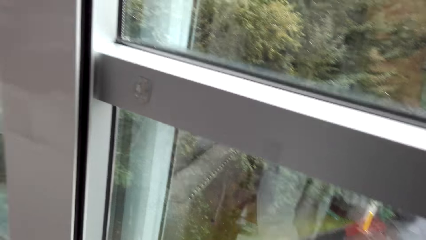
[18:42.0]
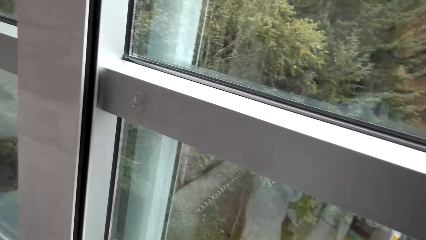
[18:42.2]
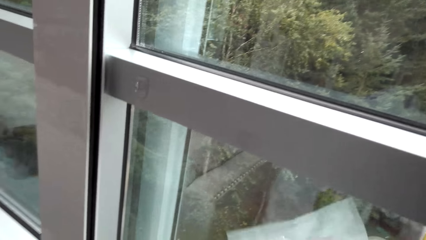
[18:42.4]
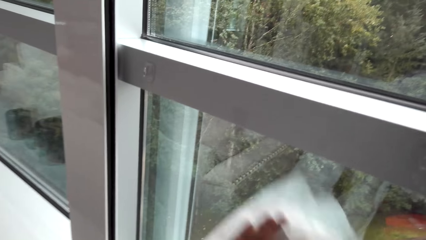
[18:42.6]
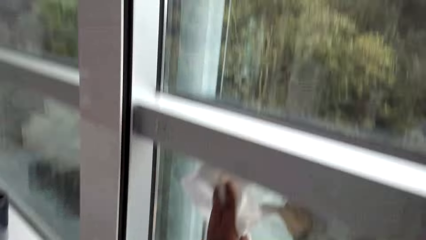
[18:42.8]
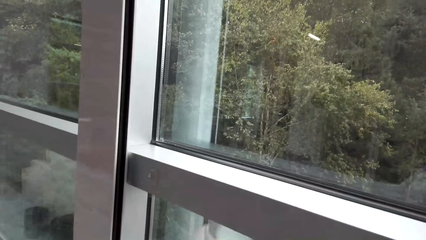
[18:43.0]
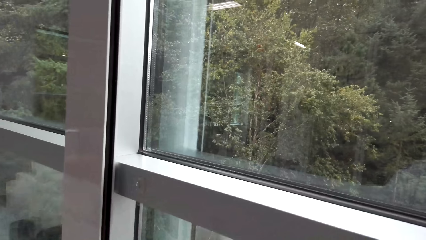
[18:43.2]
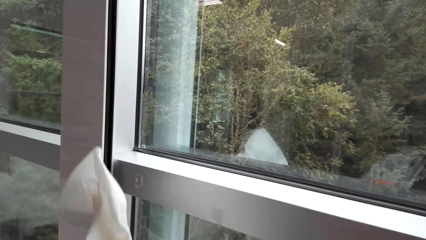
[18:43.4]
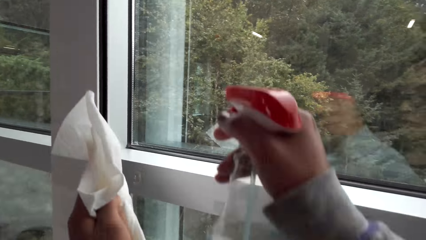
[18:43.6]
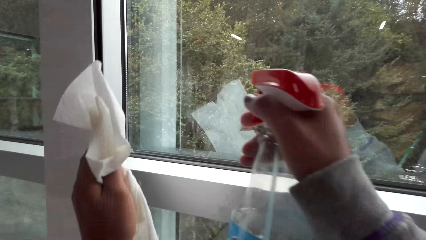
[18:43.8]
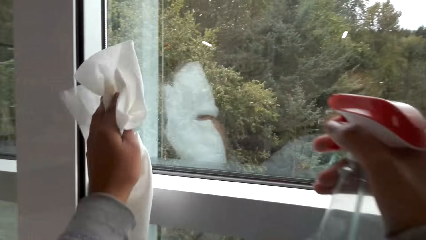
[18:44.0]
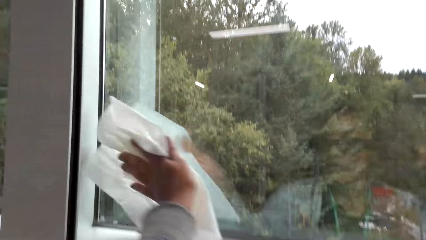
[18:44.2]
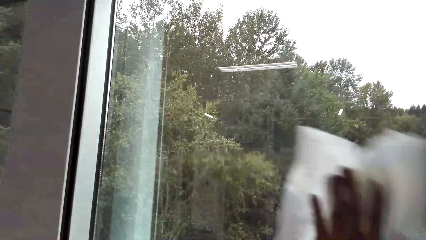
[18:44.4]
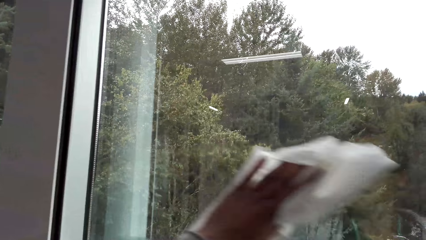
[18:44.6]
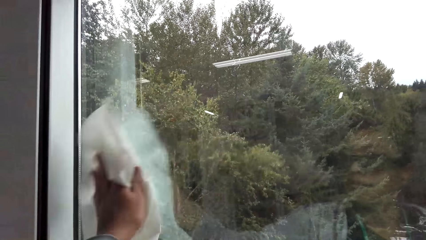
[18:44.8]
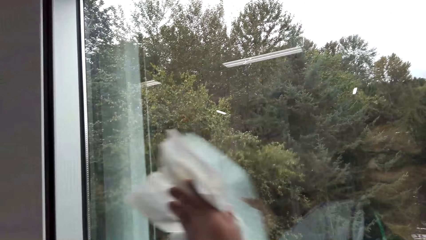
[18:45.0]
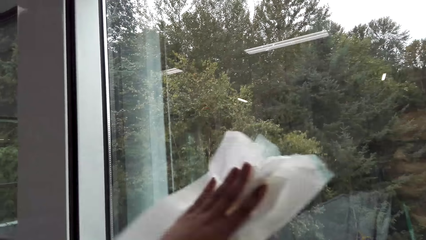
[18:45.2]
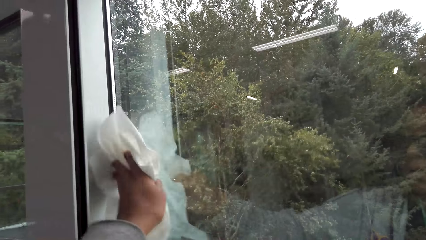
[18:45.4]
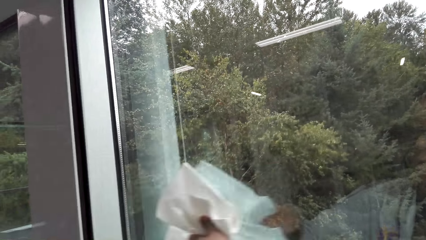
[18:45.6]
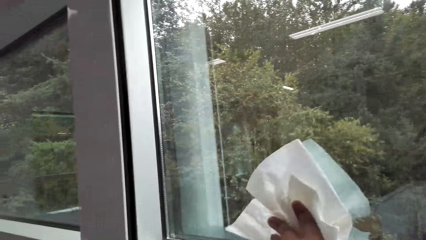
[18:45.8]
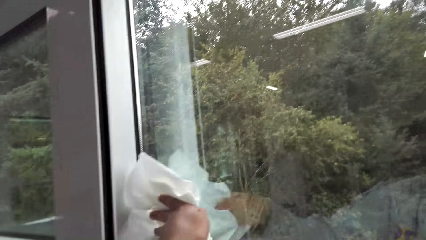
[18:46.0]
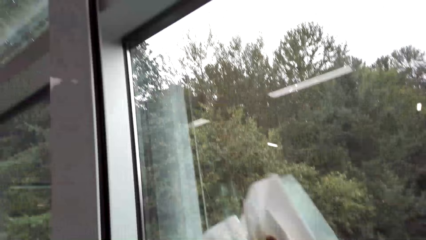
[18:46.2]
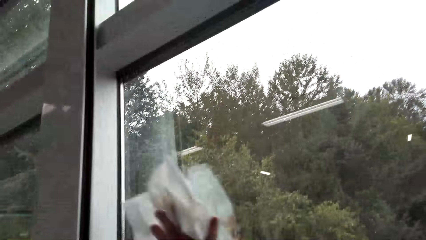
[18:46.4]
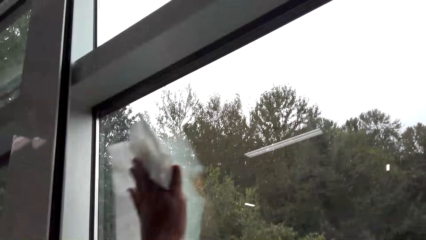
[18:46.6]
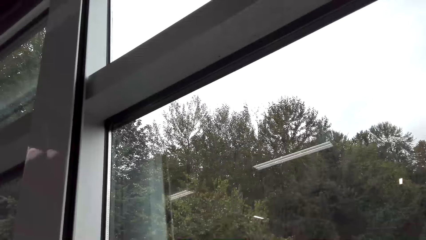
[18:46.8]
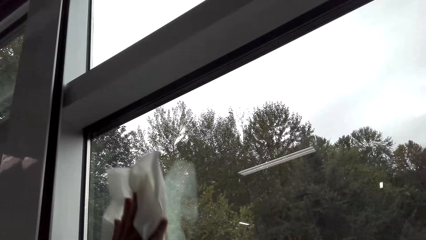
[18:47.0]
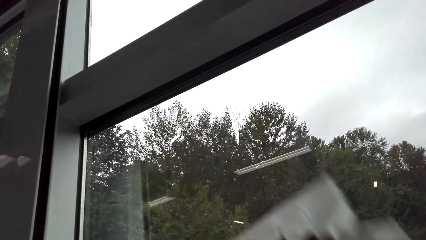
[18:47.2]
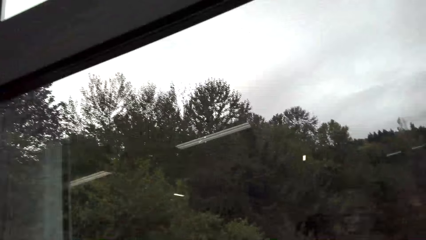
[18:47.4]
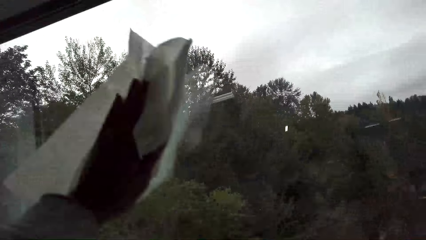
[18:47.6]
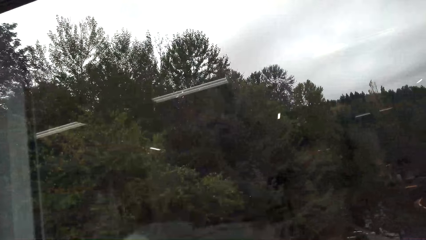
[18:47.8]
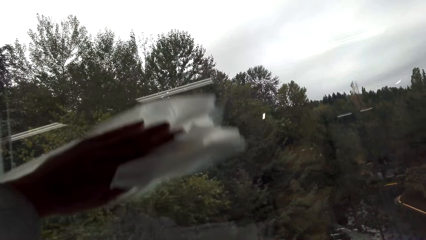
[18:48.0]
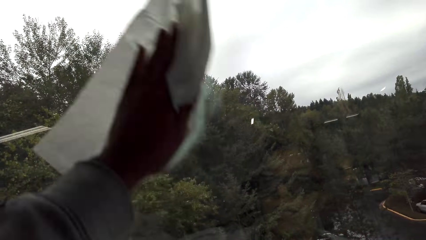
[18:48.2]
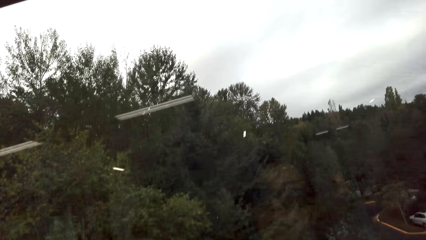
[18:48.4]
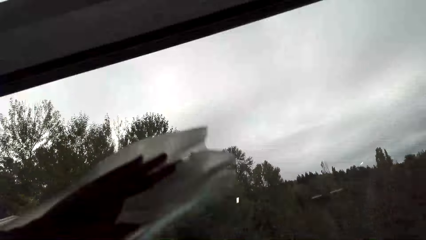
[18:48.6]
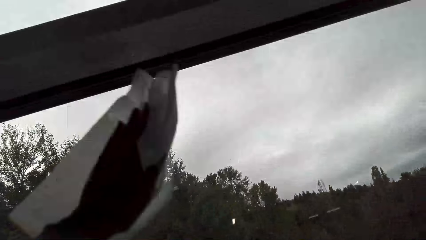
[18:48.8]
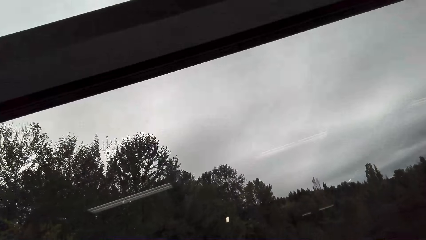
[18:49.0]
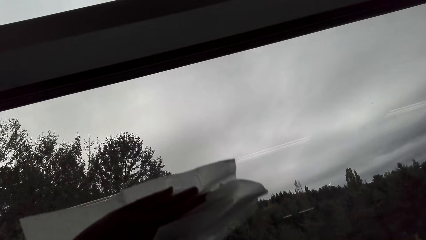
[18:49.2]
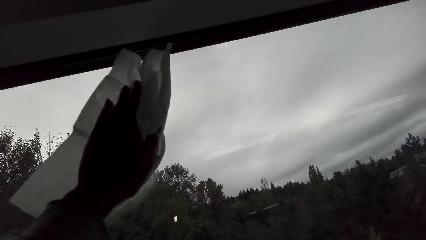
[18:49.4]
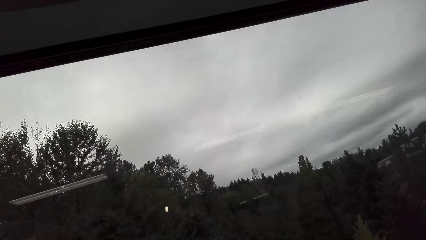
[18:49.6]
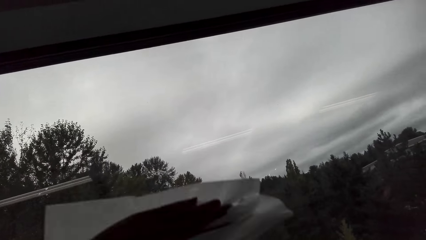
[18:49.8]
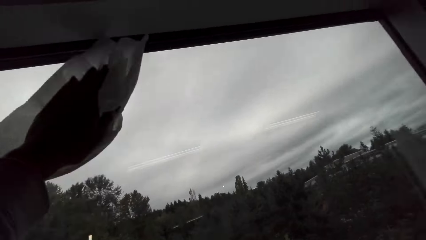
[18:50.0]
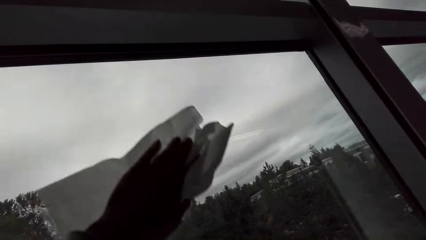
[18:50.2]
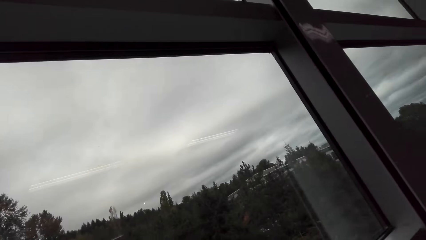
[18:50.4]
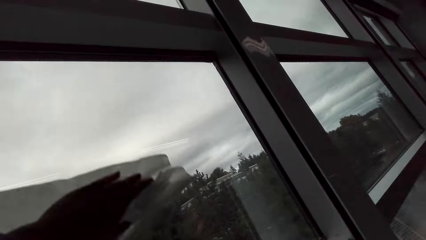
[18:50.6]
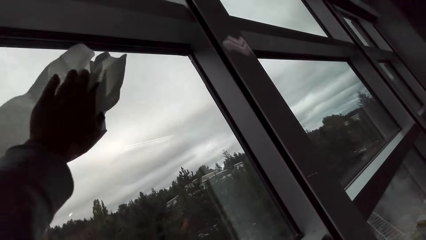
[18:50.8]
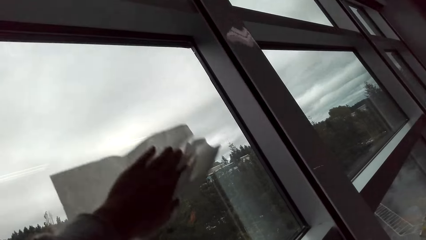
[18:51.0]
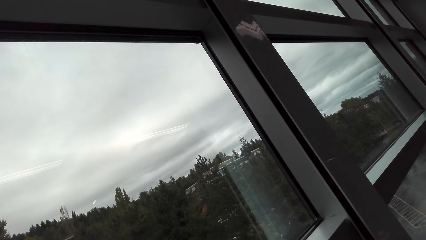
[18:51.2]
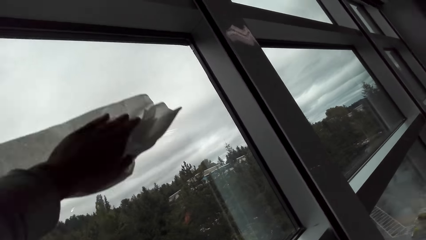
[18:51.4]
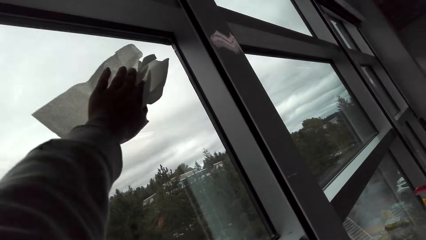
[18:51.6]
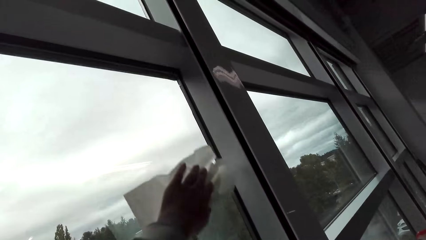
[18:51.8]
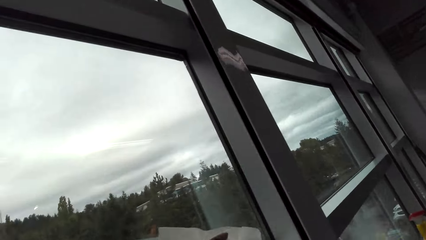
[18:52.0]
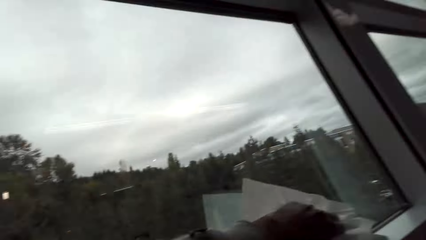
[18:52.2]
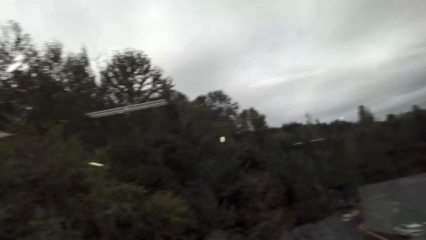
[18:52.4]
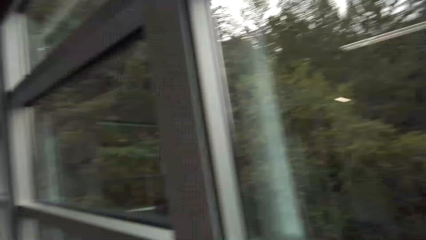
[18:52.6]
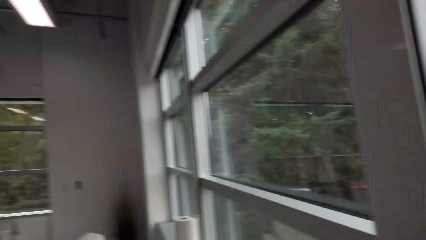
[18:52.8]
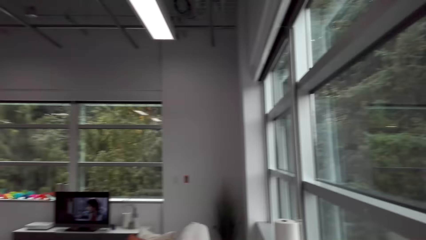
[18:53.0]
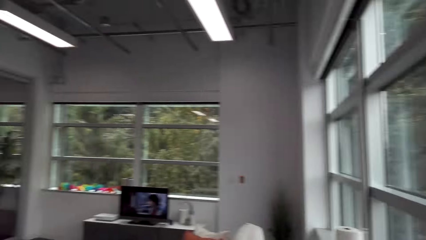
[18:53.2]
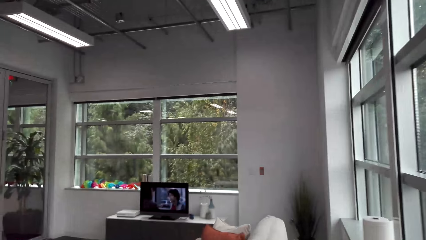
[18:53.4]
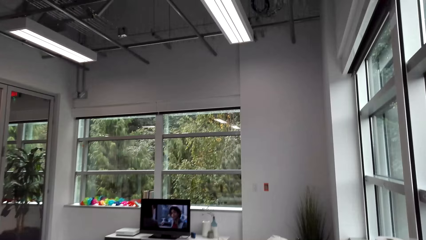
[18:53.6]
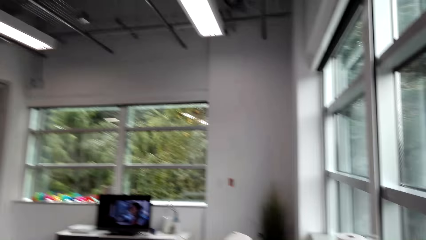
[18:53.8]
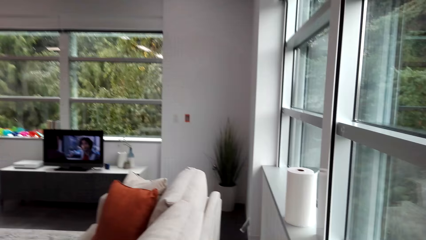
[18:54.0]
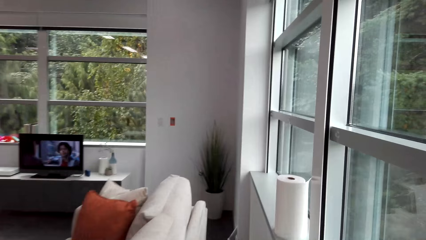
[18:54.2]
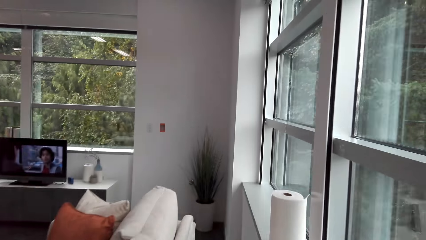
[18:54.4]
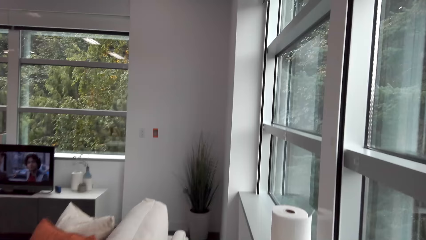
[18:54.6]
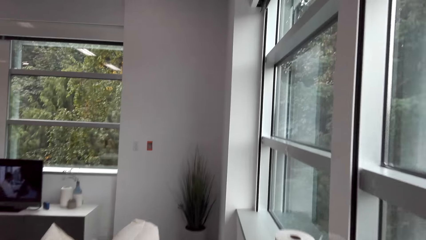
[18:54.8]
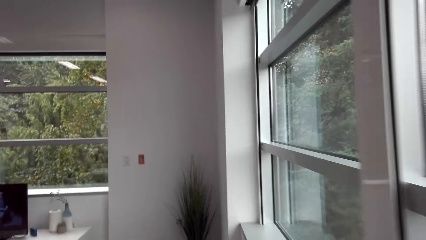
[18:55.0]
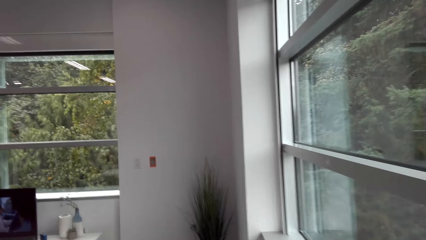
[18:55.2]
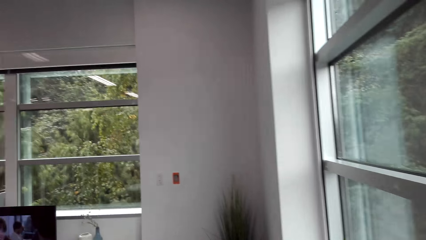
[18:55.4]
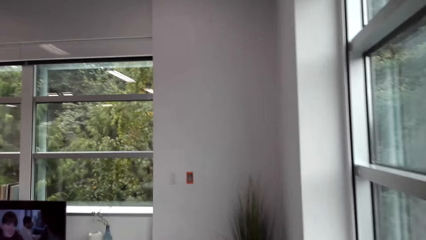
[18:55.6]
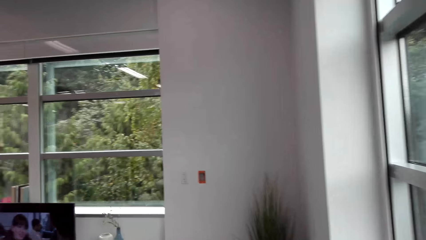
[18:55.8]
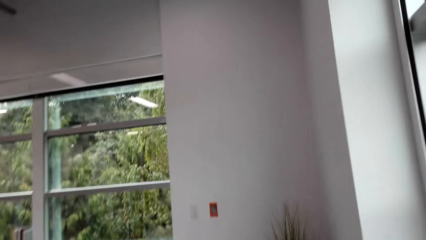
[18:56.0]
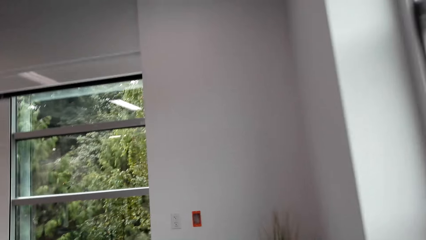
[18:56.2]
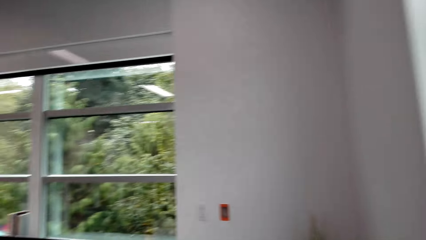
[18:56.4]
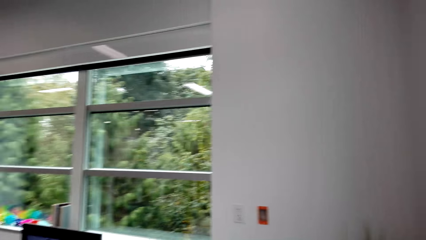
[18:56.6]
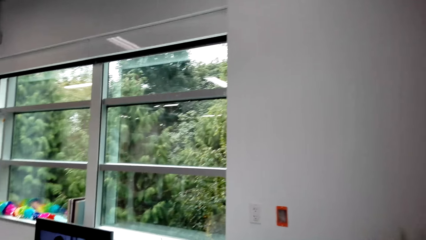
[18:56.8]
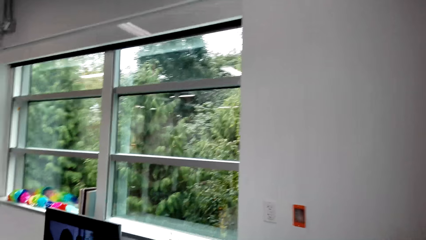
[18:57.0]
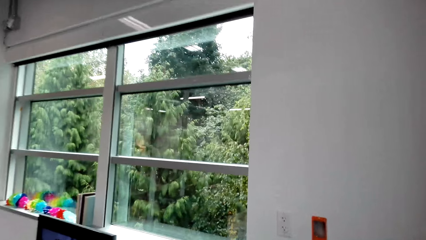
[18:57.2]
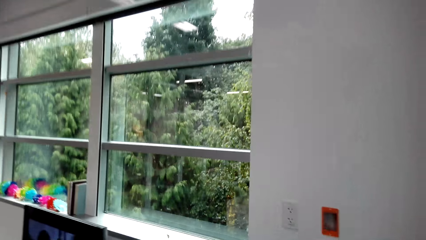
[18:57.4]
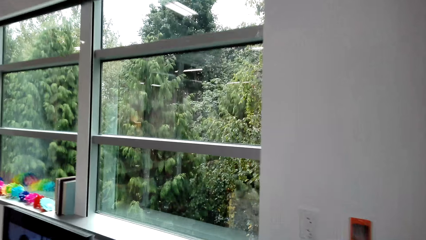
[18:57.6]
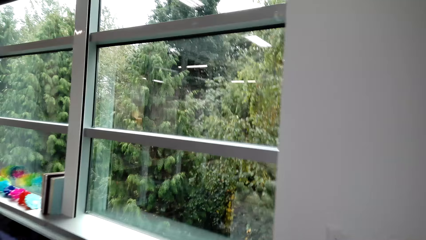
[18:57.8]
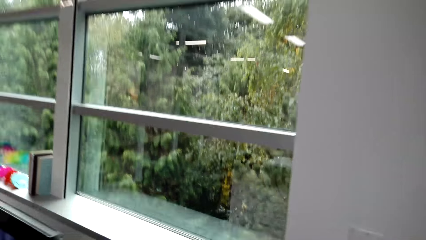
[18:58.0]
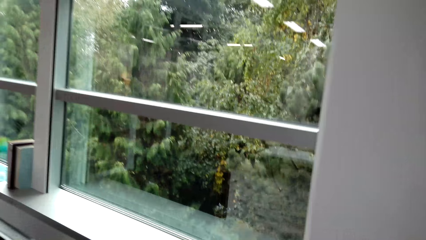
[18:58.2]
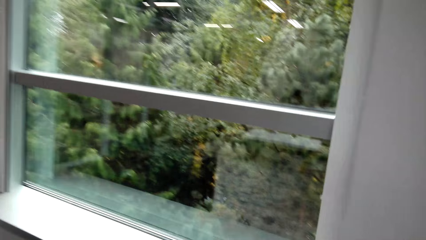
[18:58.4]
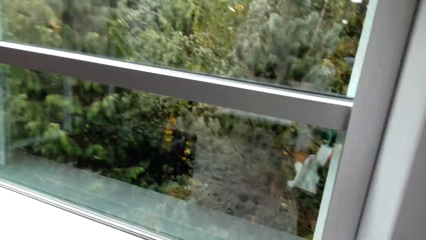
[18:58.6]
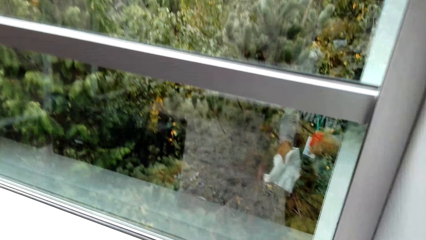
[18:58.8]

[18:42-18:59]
The camera wearer sprays the window. They wipe the window. They walk in the house. They walk along the window.
